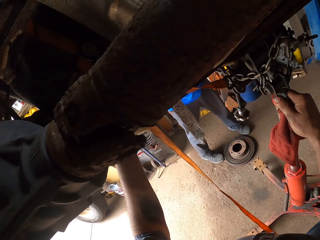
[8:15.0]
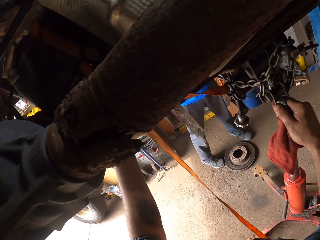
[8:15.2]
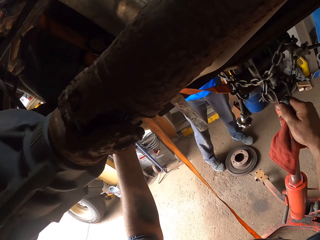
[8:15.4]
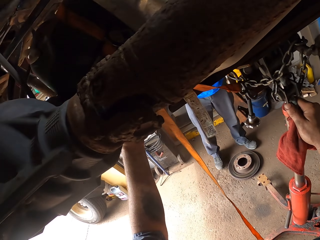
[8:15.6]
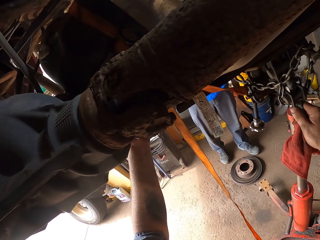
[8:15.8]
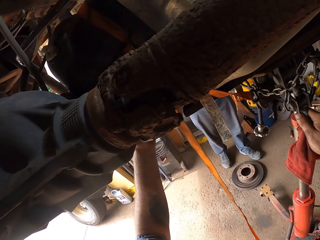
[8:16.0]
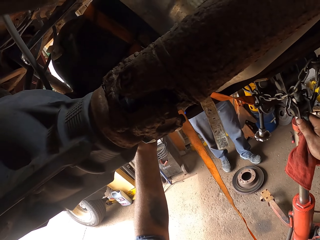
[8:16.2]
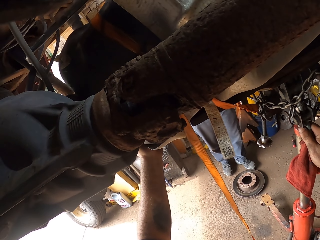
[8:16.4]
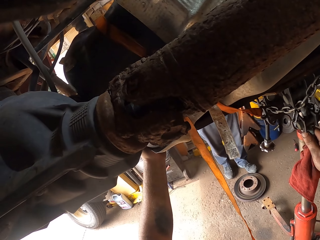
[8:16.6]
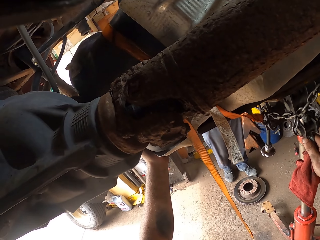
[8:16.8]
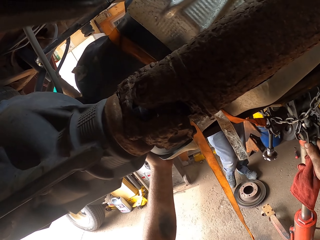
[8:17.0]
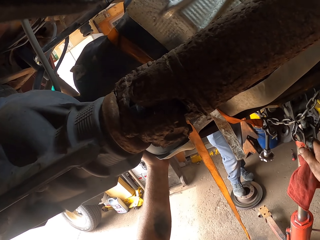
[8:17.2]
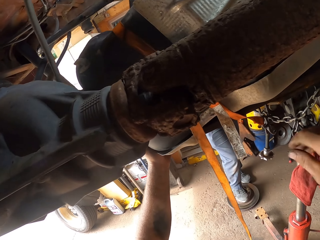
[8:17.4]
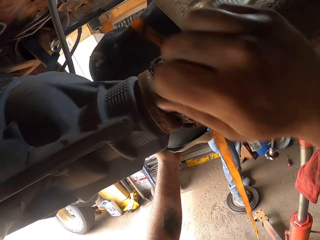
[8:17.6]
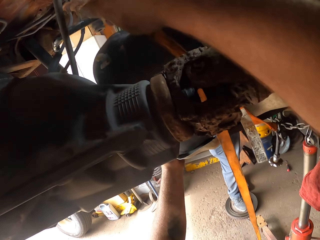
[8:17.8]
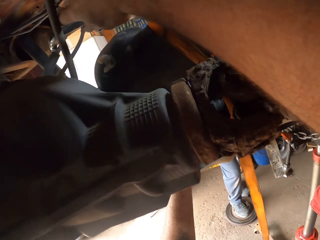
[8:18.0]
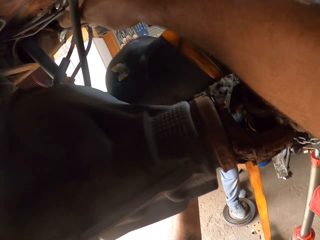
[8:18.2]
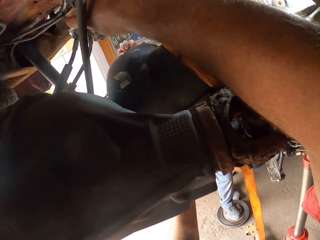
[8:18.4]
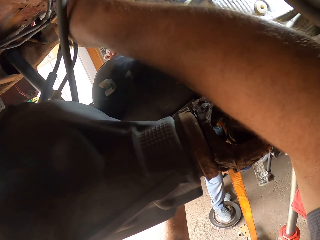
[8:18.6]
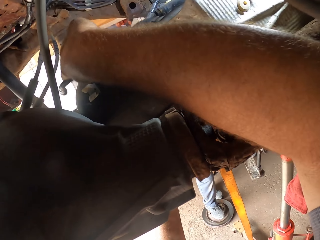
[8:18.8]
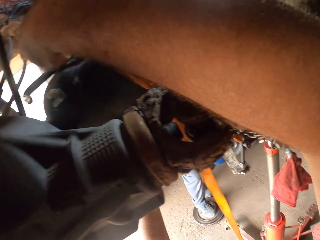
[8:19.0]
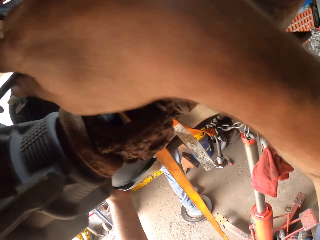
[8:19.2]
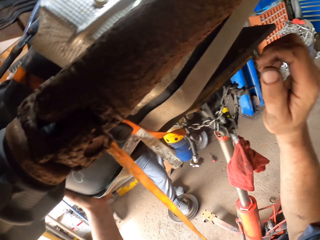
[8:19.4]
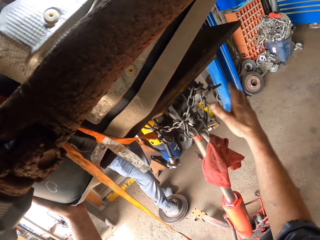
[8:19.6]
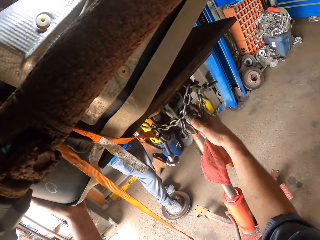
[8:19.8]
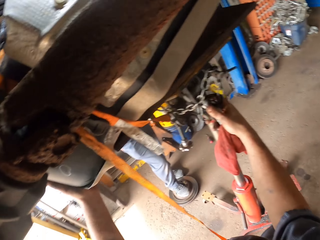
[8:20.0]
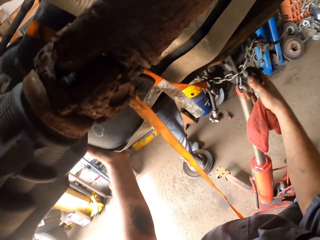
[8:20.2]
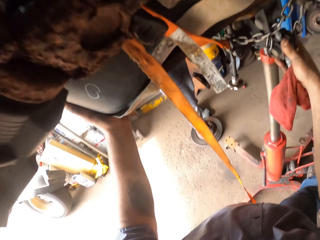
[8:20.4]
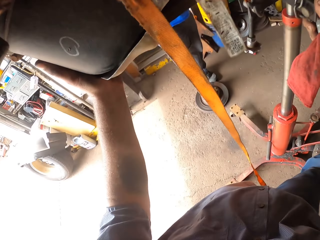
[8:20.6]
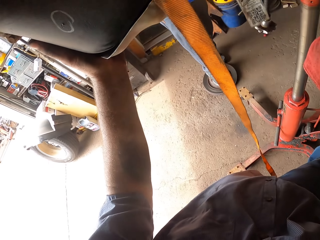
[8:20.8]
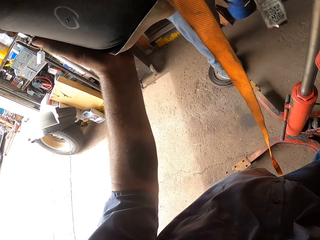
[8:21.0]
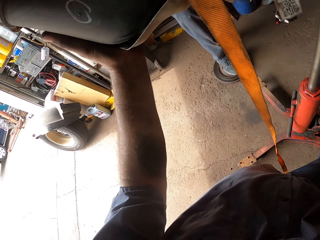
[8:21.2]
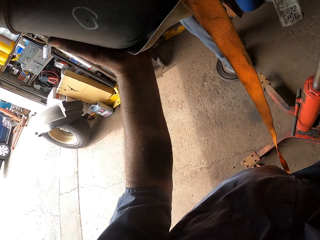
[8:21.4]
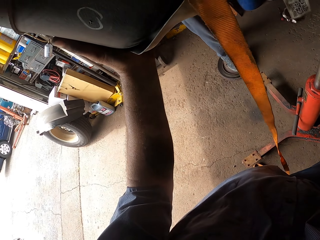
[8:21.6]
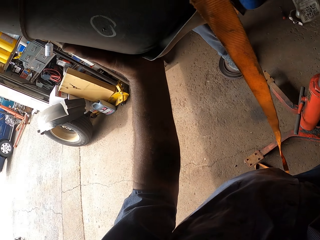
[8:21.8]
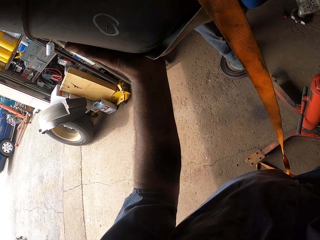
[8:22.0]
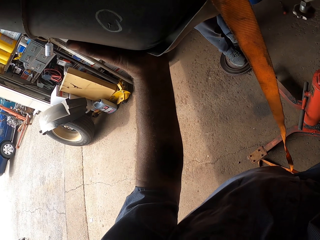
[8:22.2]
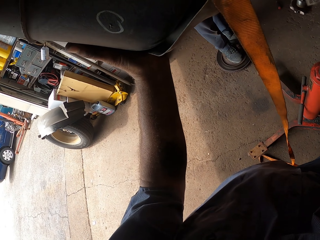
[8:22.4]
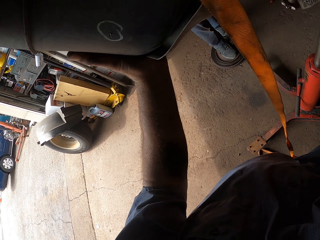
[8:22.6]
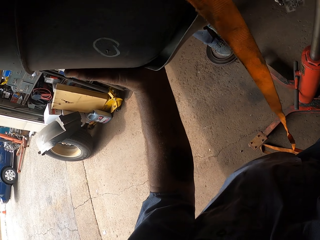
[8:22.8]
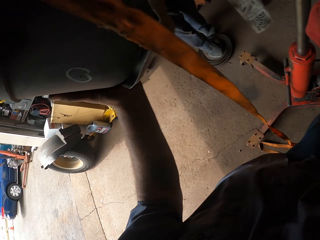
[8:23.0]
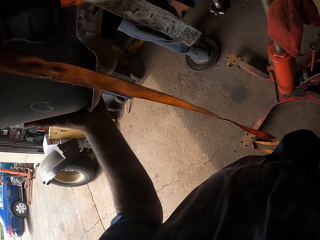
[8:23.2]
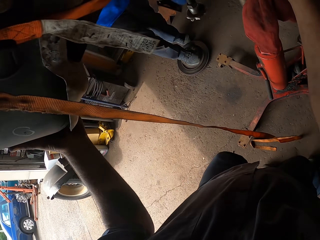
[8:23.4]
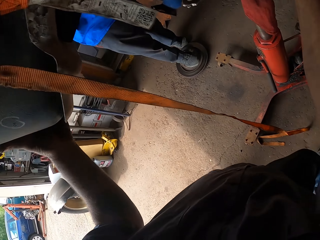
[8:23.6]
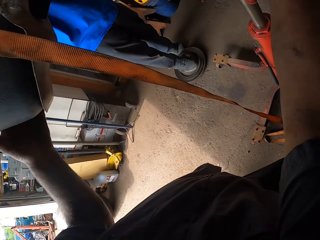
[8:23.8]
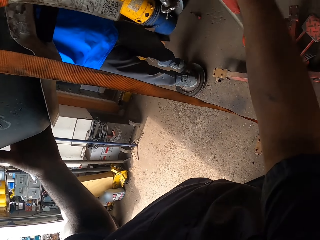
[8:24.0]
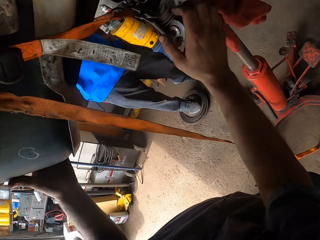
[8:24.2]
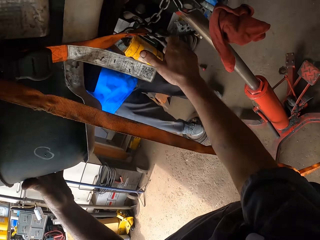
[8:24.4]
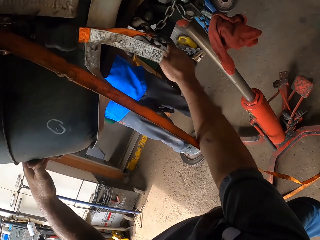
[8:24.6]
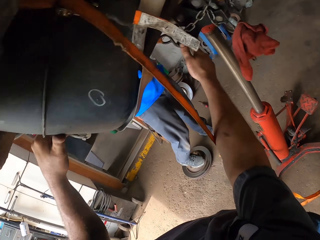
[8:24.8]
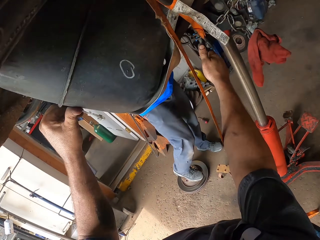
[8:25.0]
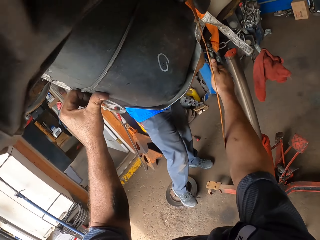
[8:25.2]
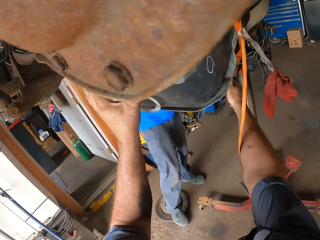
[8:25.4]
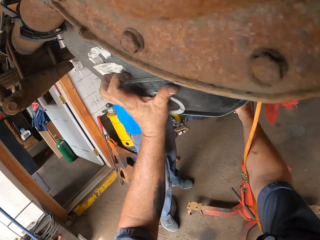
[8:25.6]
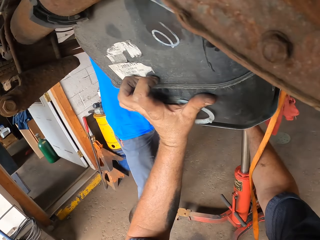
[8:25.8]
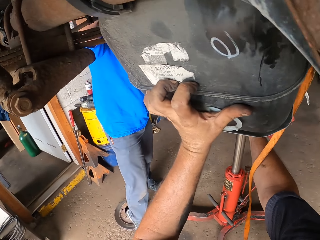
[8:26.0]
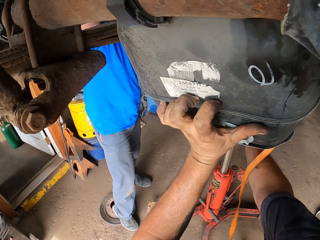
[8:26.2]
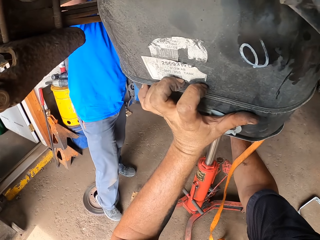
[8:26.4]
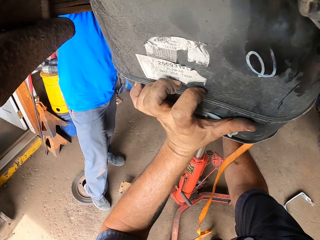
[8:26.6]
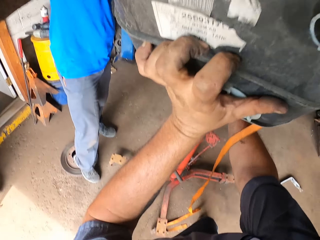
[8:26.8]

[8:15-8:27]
The camera wearer removes something. They unplug a cable from something. They remove something.

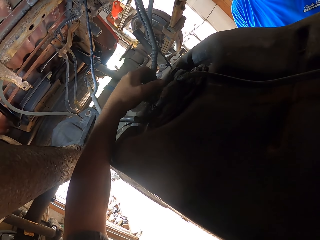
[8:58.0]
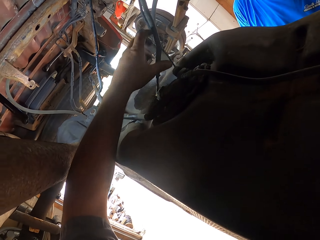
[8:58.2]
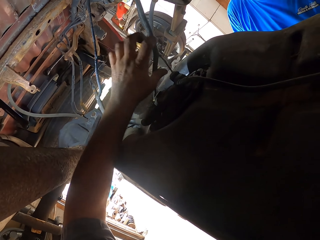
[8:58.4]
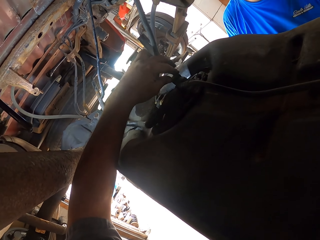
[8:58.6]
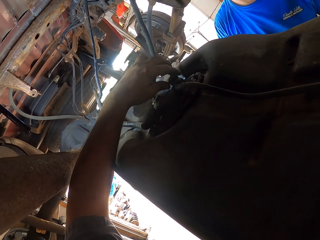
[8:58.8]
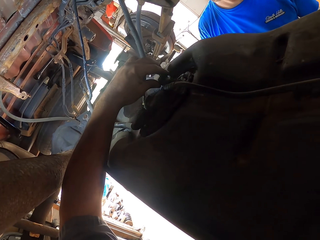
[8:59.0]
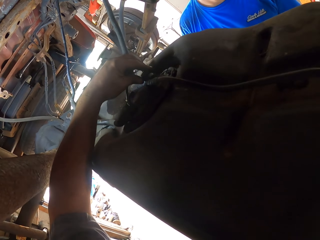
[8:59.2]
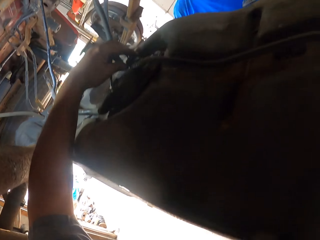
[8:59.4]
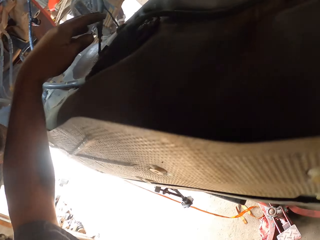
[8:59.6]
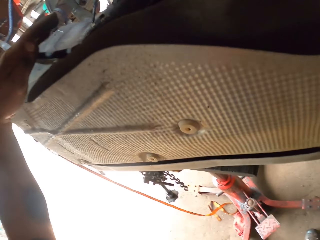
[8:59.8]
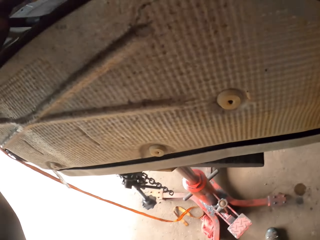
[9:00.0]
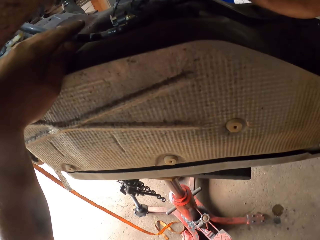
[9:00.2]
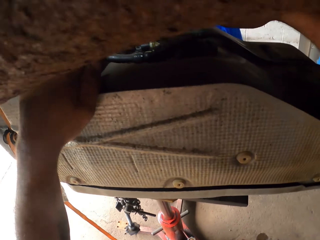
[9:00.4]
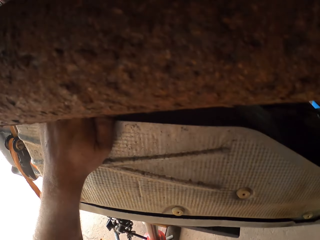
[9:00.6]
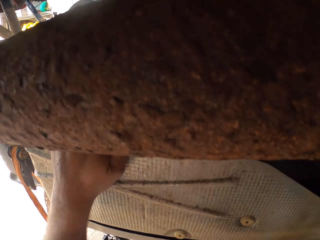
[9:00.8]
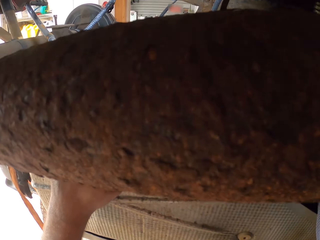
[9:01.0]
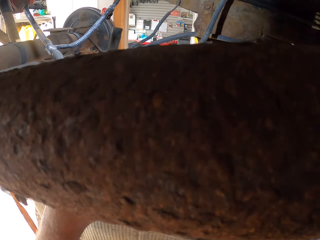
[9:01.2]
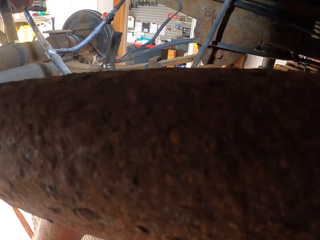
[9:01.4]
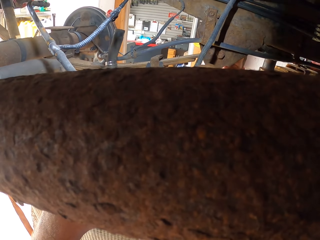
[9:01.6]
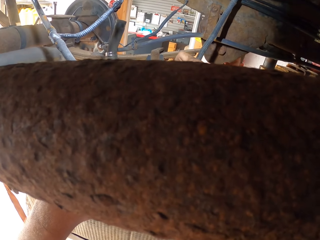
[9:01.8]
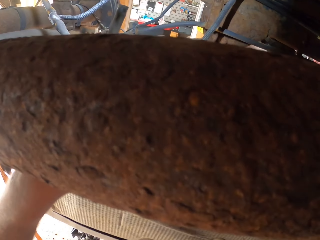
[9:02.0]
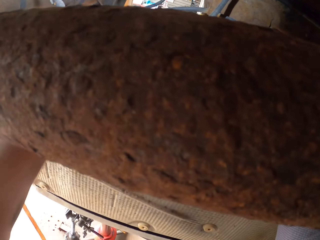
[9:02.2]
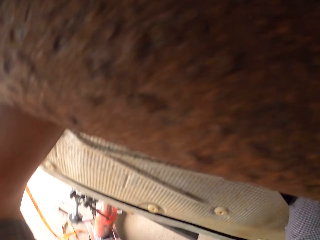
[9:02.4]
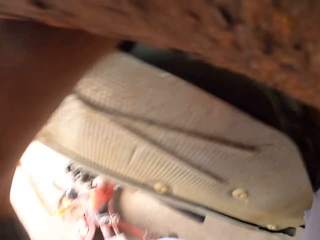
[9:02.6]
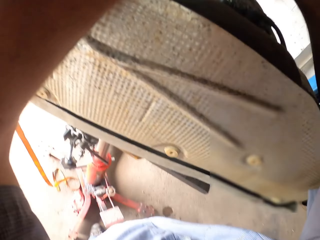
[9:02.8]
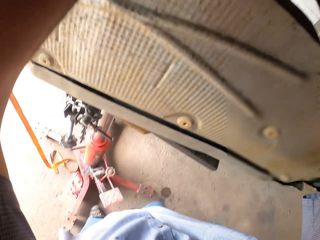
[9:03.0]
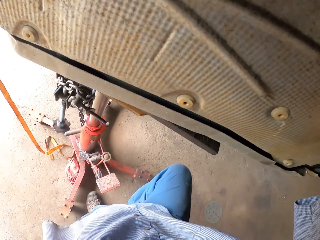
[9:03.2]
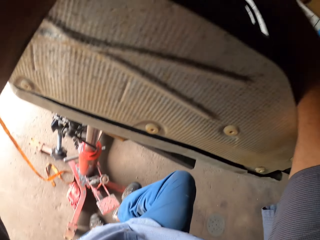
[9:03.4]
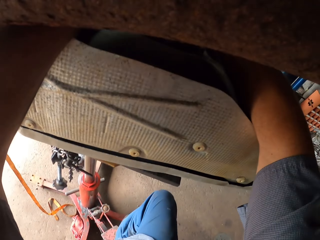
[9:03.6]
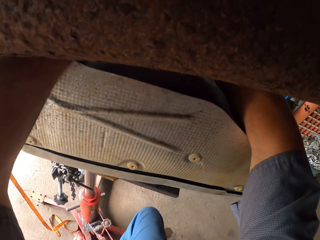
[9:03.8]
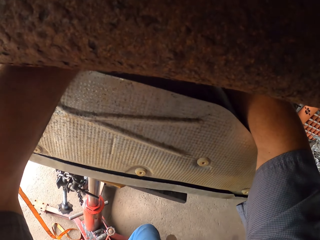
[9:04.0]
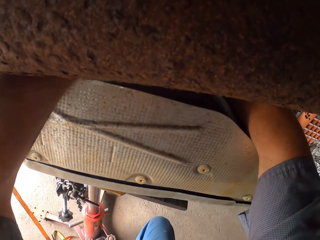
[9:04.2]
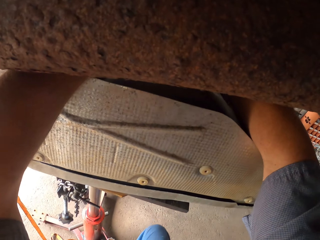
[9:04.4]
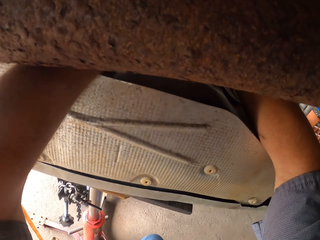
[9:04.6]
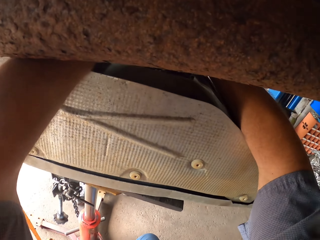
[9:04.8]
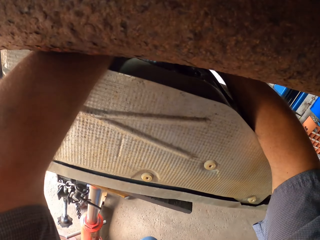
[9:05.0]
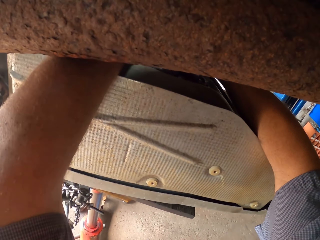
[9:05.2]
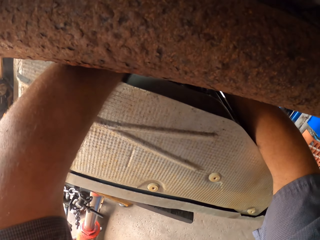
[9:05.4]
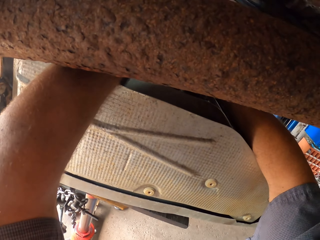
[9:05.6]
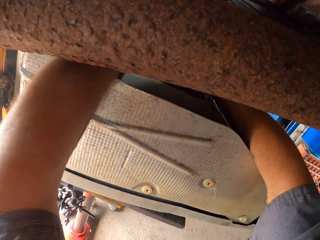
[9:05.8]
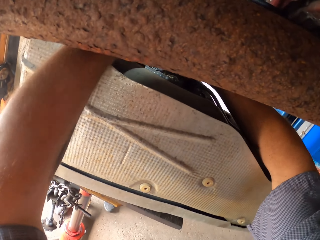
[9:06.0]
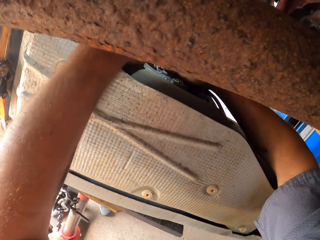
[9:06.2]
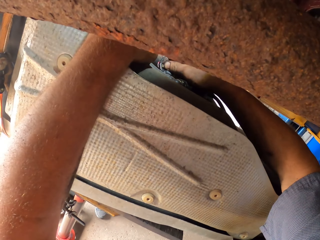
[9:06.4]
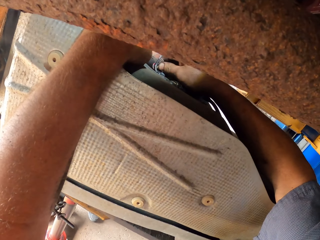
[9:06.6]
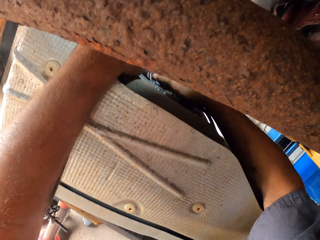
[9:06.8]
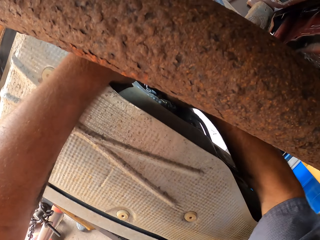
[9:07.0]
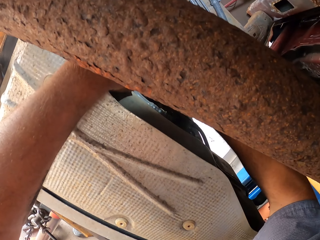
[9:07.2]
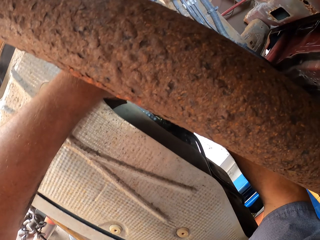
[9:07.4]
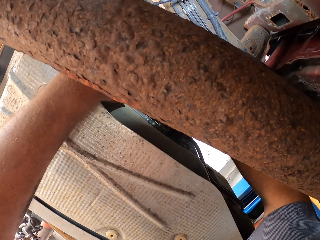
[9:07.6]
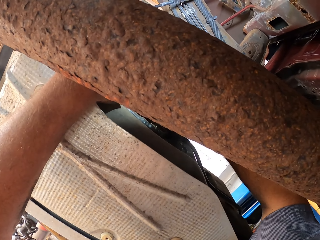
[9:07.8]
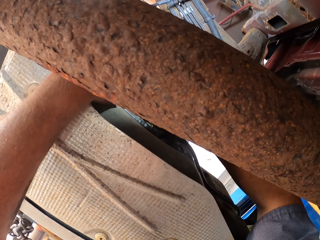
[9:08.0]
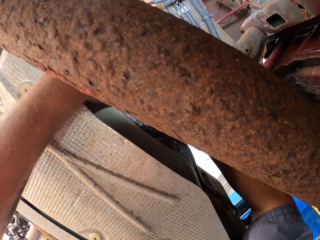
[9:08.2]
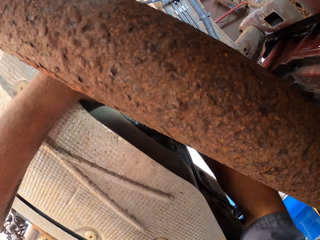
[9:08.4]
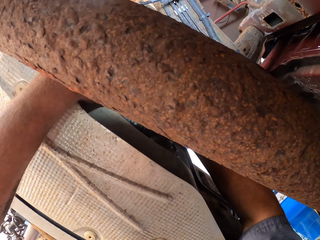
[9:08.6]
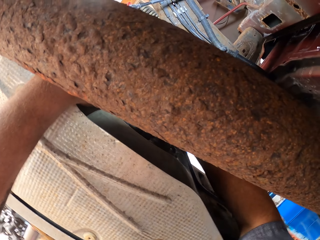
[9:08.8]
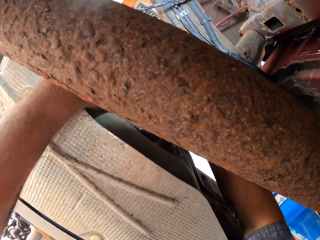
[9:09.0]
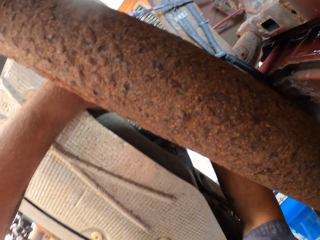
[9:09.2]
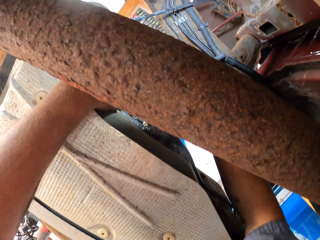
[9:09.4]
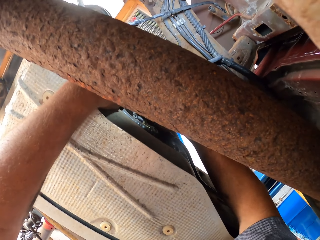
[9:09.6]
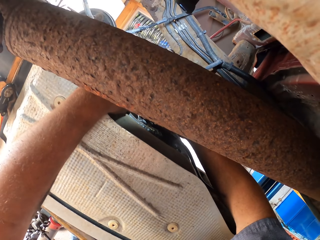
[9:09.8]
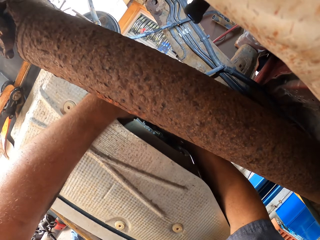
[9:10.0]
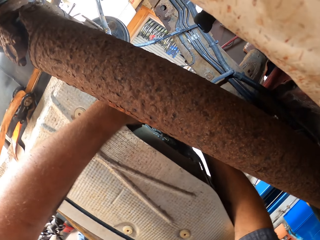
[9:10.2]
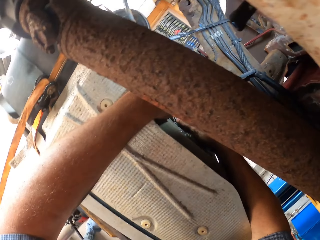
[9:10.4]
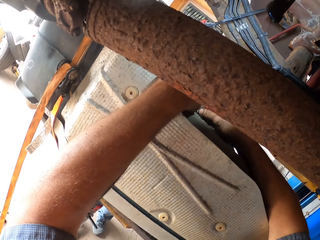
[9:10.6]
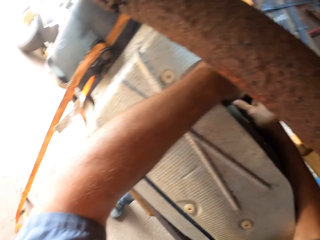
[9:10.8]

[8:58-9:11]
The camera wearer touches the bonnet. They adjust or tighten something.
